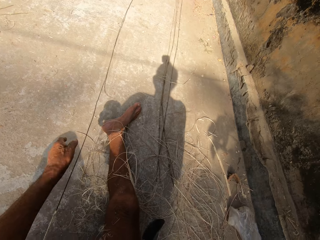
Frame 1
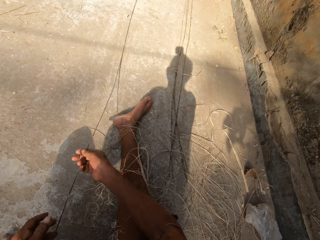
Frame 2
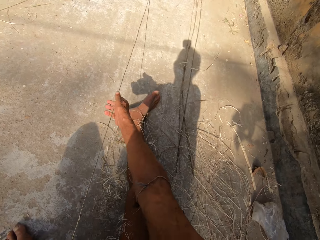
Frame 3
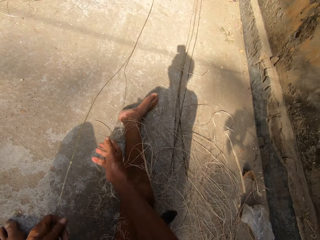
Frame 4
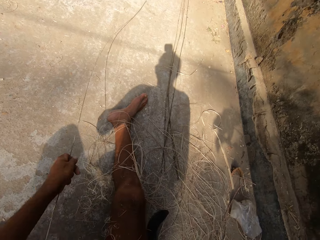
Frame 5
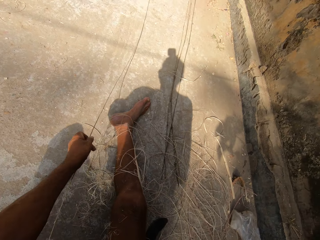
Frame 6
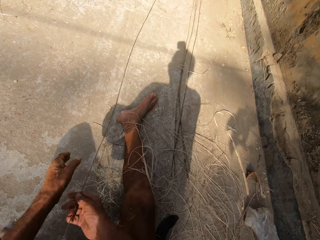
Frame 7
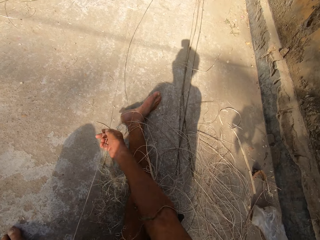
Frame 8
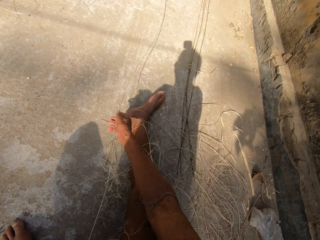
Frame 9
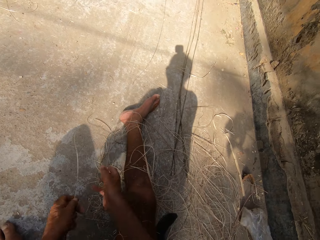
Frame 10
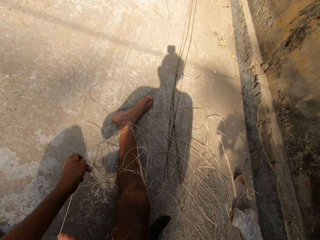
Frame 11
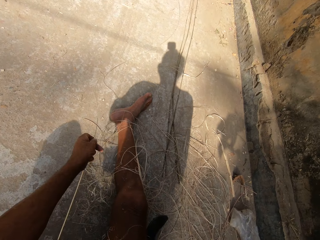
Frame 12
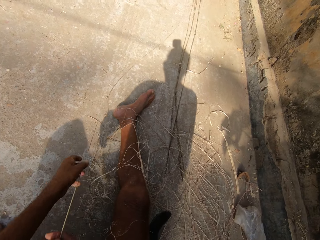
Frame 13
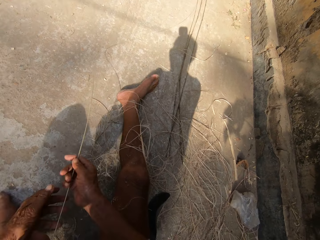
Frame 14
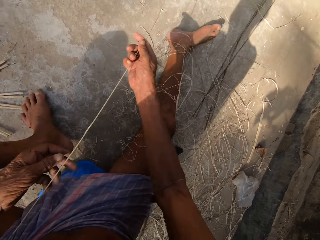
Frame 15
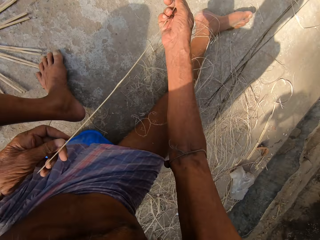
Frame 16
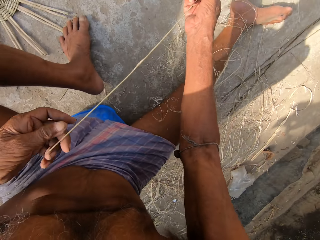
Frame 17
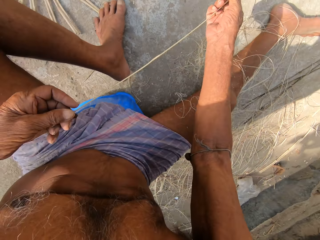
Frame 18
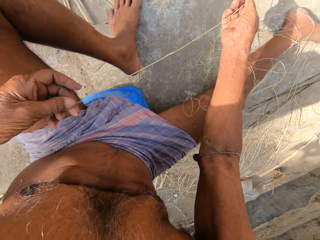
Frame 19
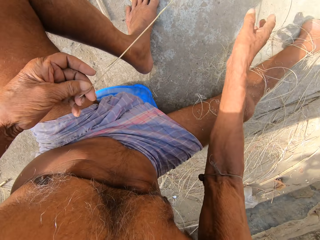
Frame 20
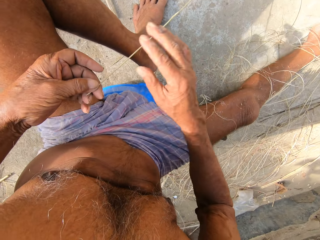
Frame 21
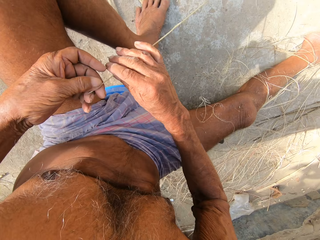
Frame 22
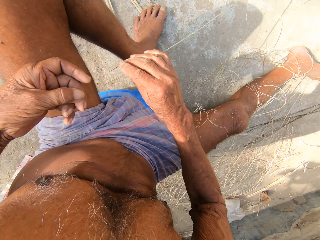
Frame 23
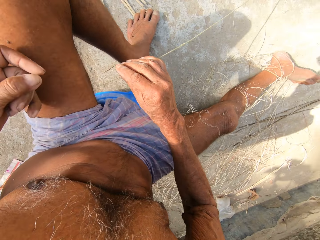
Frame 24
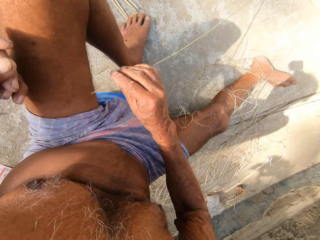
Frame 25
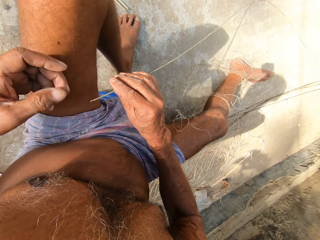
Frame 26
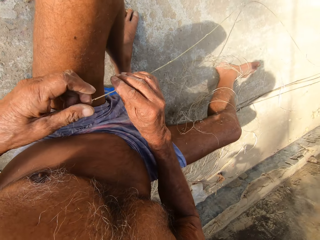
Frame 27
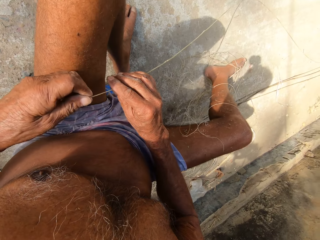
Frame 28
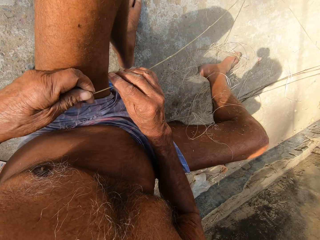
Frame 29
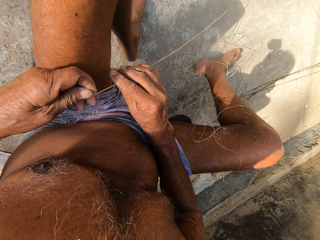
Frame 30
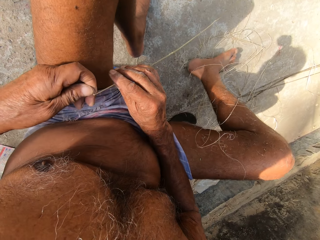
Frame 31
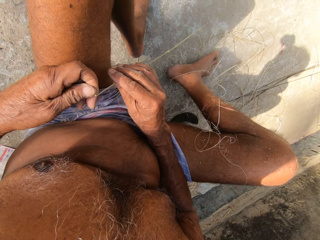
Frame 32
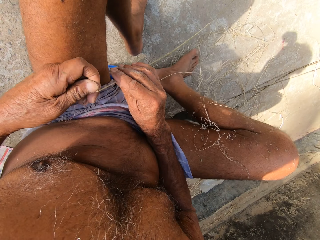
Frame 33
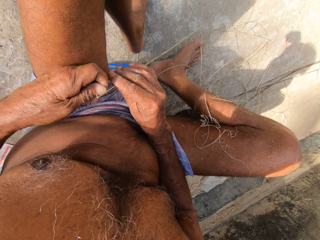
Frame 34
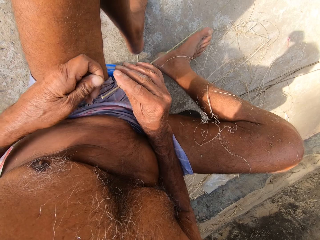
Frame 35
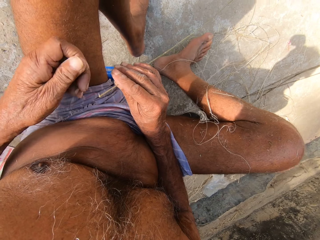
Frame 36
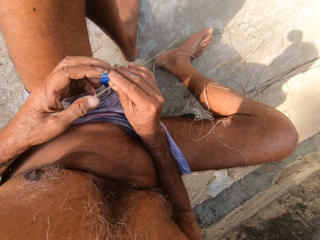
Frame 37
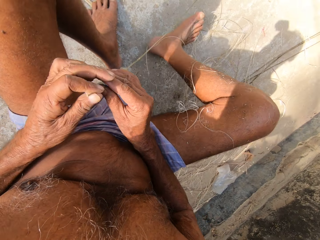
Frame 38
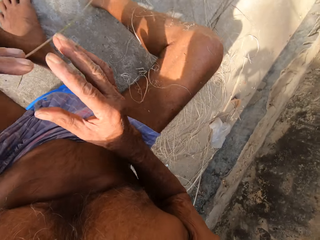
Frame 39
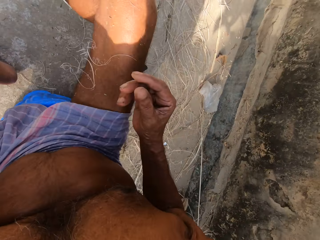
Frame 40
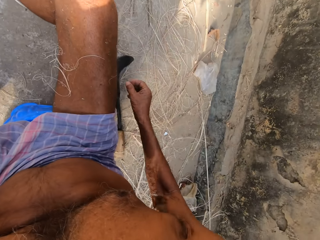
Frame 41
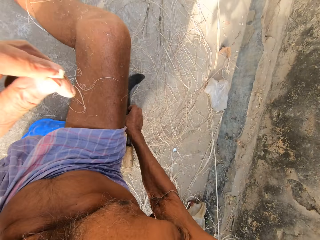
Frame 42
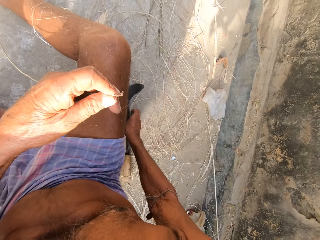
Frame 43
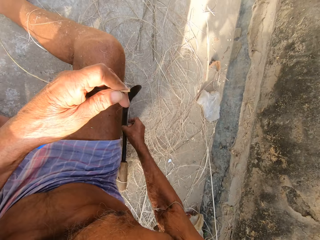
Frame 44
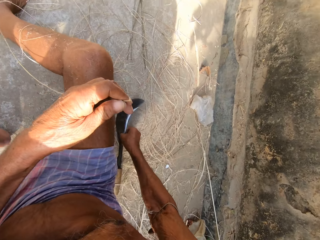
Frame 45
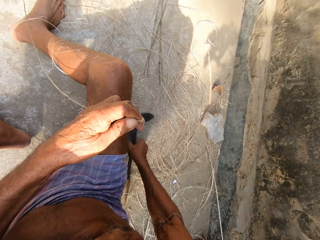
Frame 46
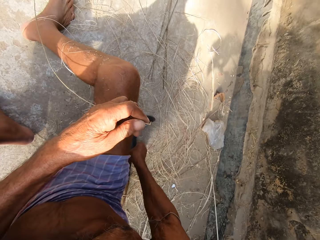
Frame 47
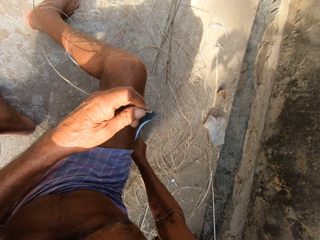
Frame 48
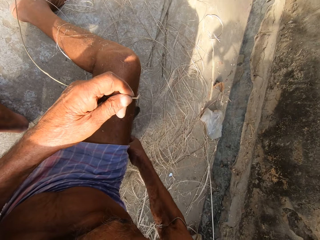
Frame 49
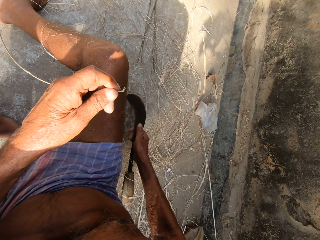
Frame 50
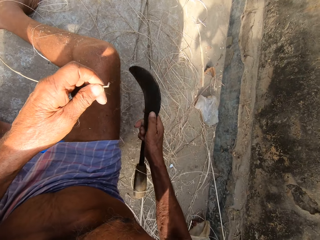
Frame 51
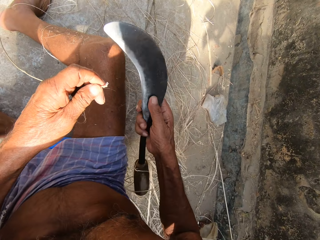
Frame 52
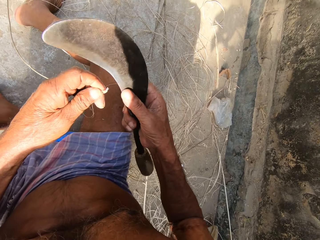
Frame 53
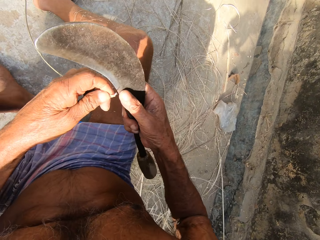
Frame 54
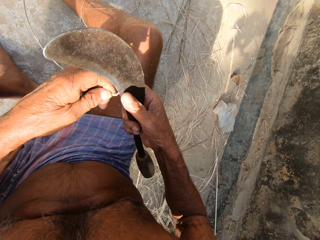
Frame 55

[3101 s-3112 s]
The camera wearer bends a strand on the bamboo strip with his left hand. He passes the bamboo strip from his right hand to his left hand. He picks up the sickle from the ground with his right hand.

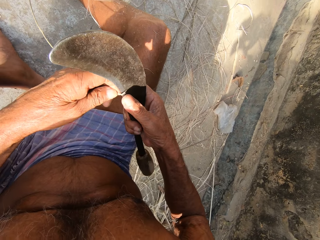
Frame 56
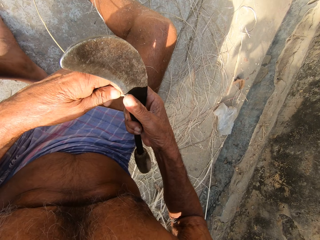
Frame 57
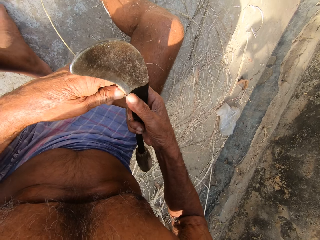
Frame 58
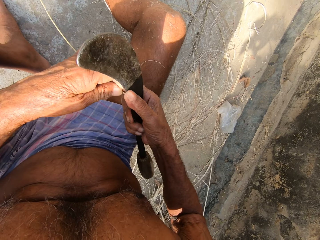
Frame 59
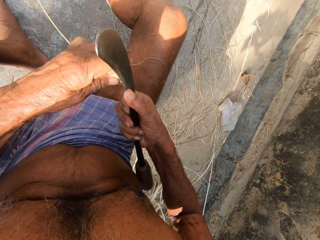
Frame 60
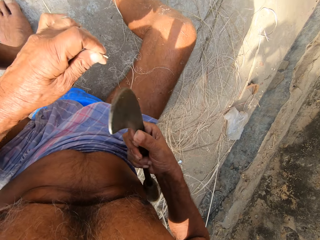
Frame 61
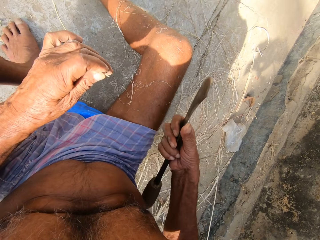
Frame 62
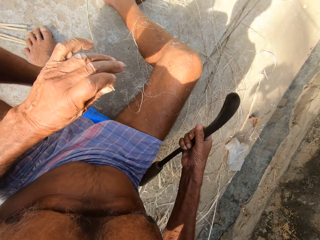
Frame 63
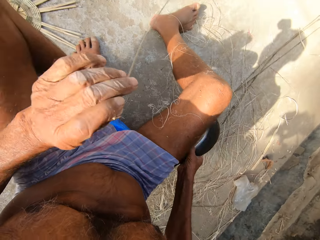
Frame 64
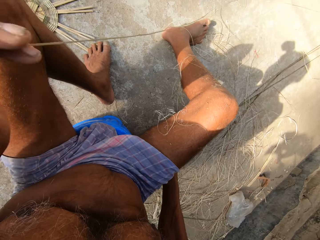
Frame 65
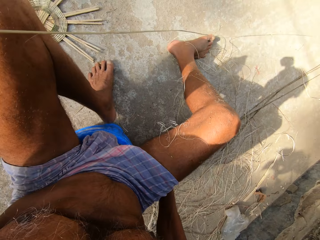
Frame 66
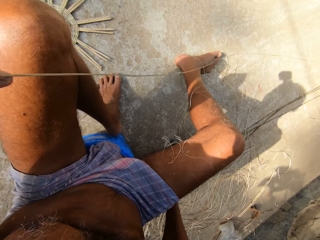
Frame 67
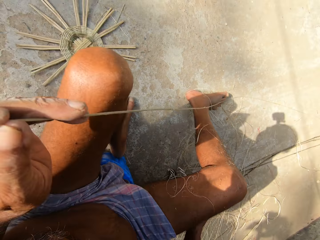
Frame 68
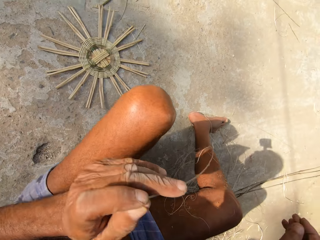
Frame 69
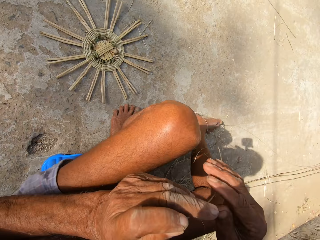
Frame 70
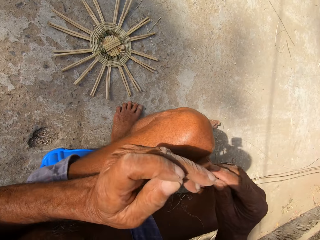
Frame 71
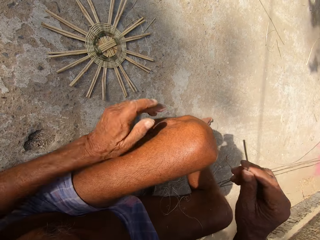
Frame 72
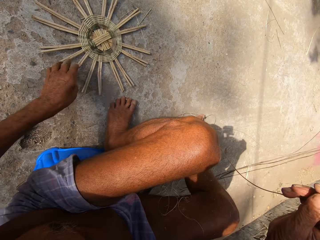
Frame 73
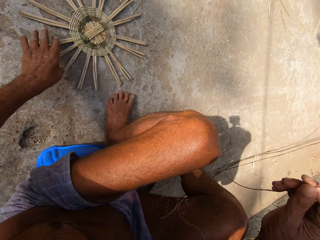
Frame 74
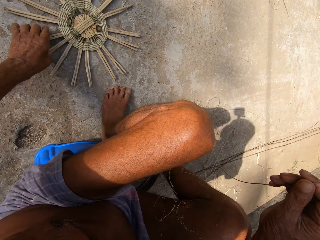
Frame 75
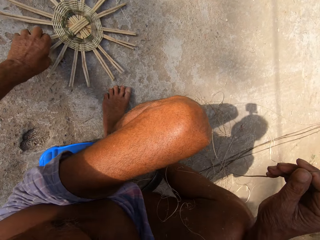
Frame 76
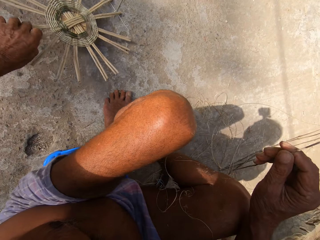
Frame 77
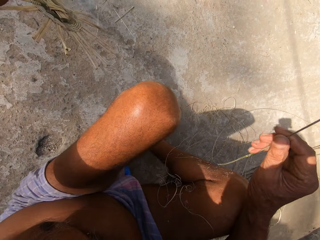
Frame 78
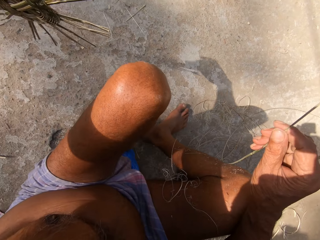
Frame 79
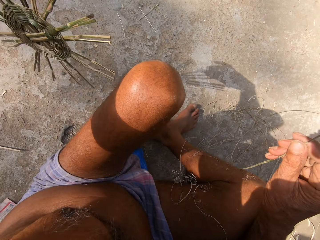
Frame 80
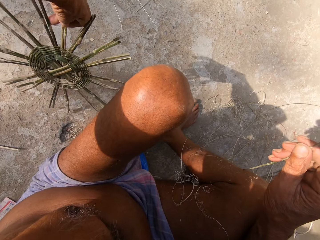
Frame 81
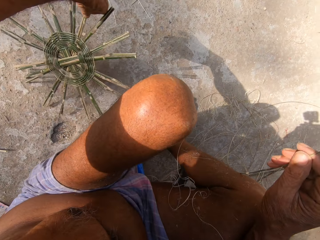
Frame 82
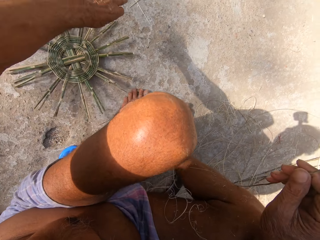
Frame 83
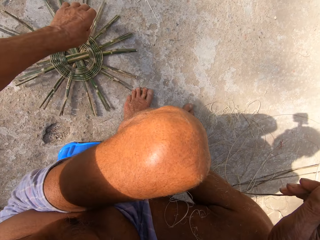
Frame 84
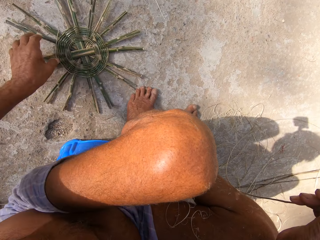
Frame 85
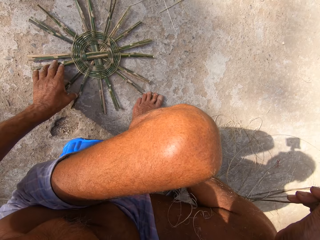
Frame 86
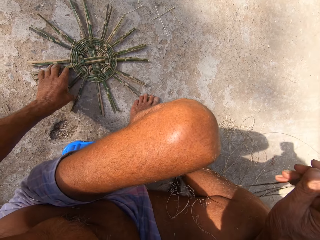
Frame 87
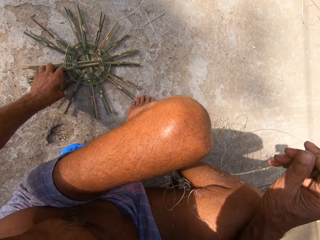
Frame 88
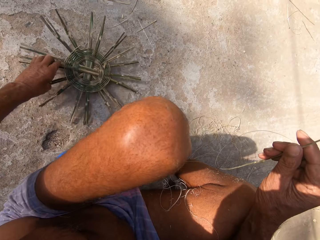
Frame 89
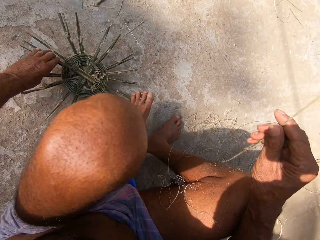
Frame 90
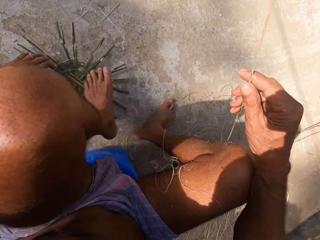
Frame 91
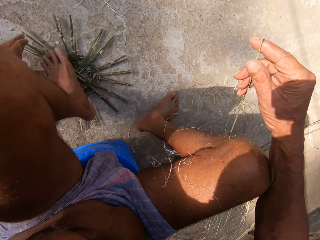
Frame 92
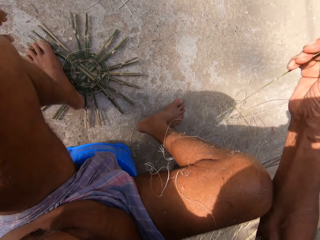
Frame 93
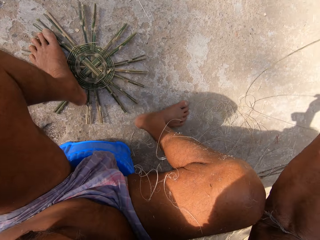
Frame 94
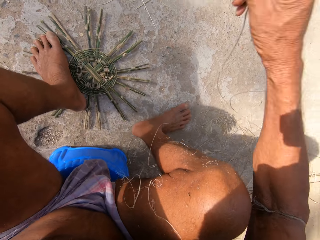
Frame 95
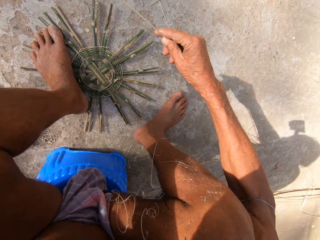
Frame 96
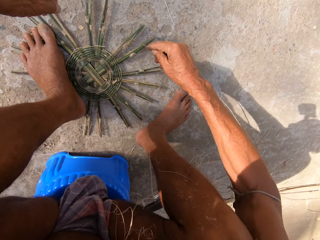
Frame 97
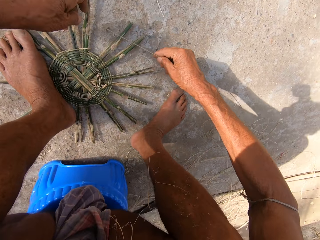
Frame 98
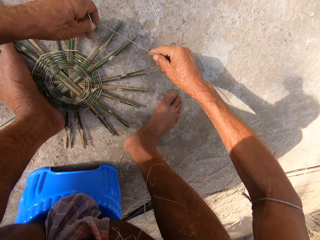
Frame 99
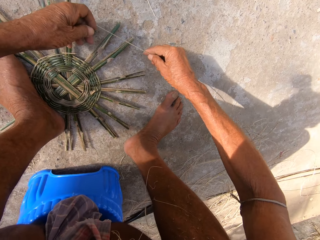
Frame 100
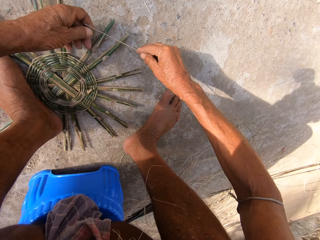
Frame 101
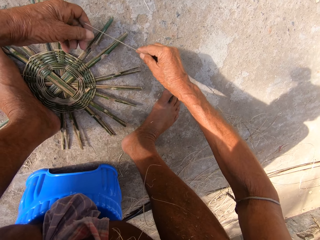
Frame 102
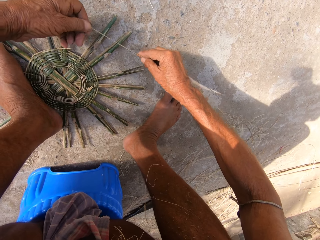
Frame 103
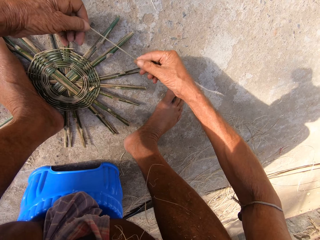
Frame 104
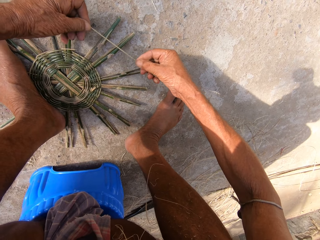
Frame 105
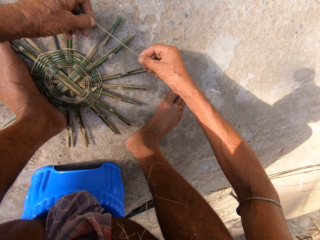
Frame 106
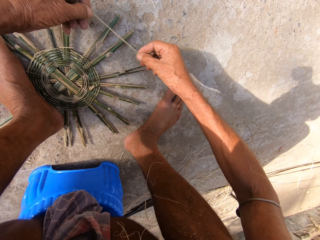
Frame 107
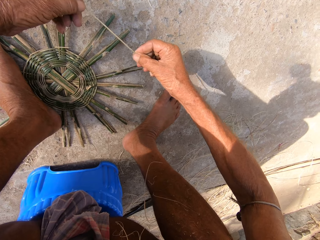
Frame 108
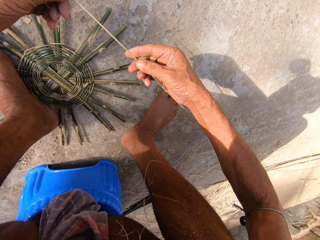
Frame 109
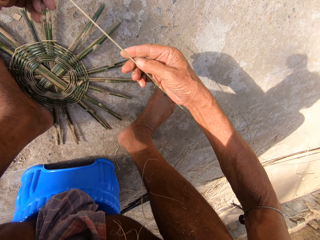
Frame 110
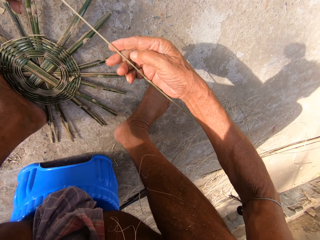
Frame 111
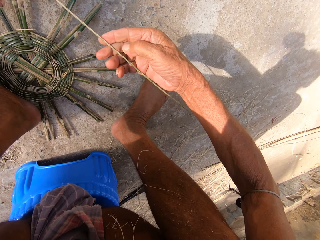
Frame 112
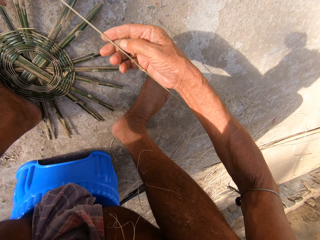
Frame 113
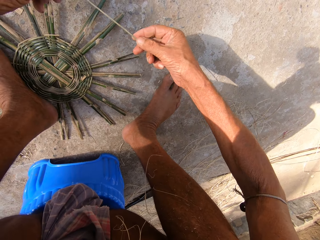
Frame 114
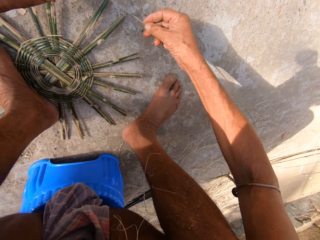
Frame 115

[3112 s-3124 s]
The camera wearer cuts the strand from the bamboo strip with the sickle in his right hand. He drops the sickle in his right hand on the ground. He passes the bamboo strip in his left hand to his right hand. He flips a basket base from the ground with his left hand. He picks up the weaving sticks from the ground. He moves the basket base on the ground with his left hand. He holds down the basket base with his left leg. He holds the bamboo strip with both hands. He weaves the basket.
